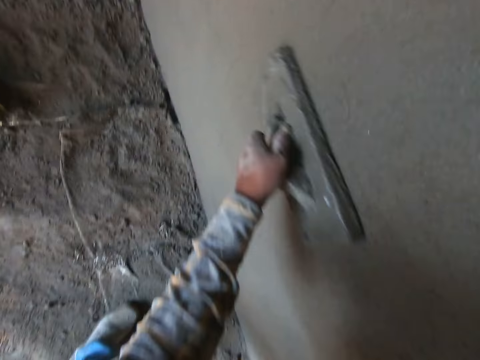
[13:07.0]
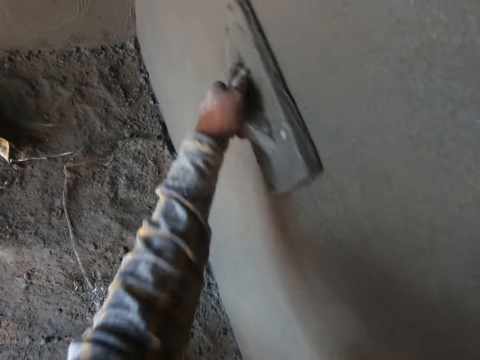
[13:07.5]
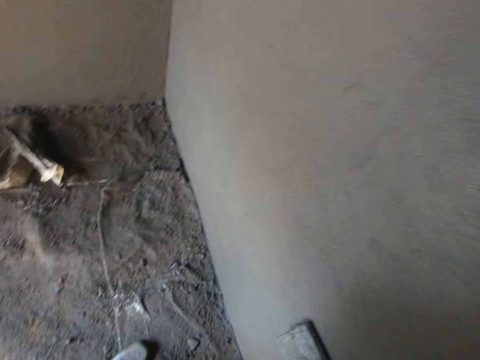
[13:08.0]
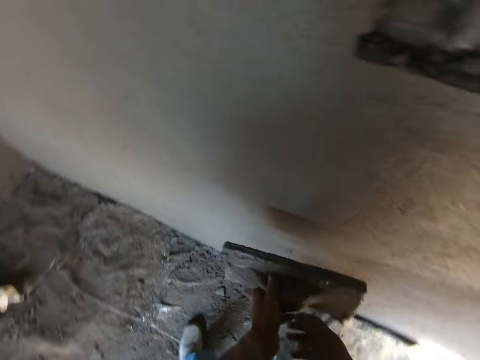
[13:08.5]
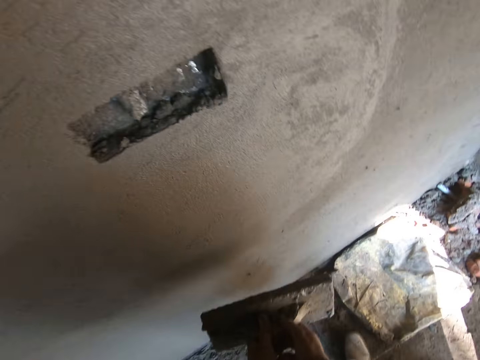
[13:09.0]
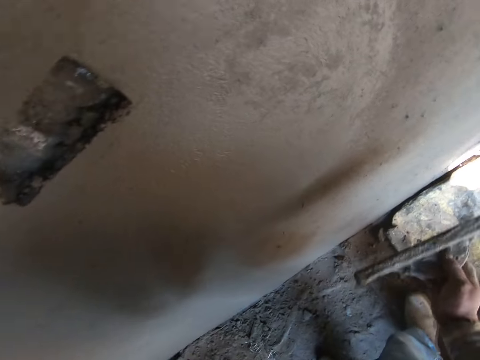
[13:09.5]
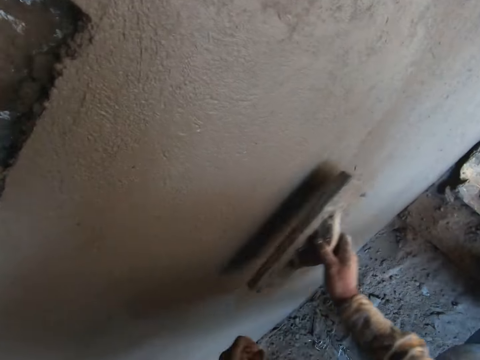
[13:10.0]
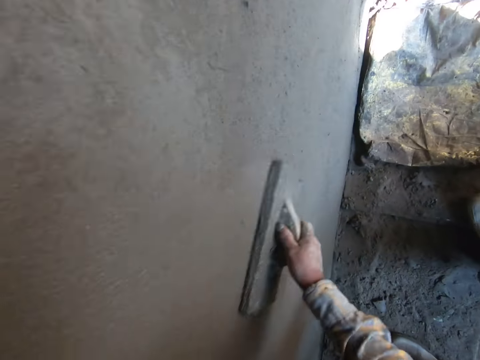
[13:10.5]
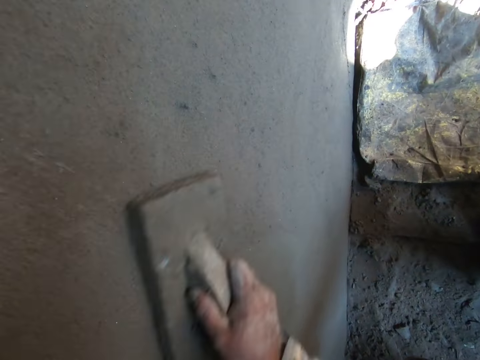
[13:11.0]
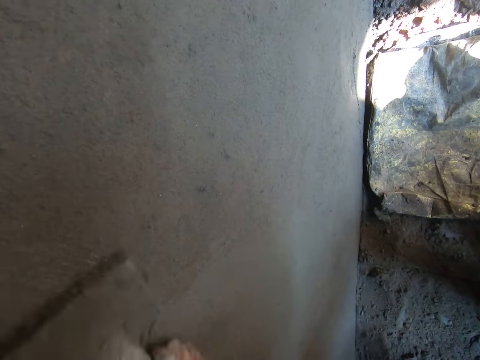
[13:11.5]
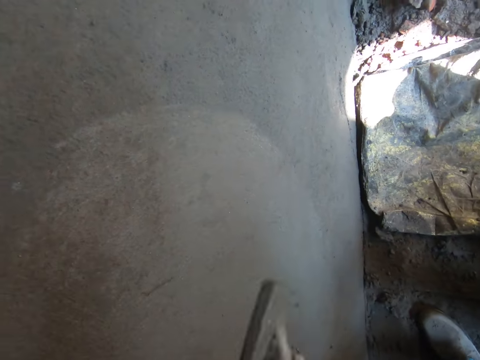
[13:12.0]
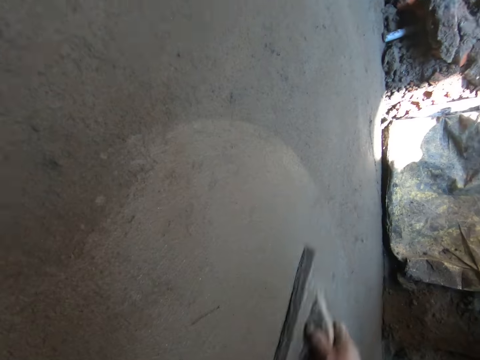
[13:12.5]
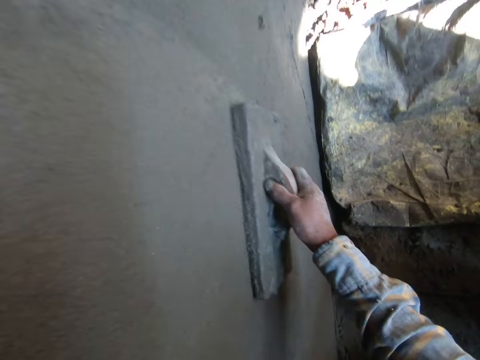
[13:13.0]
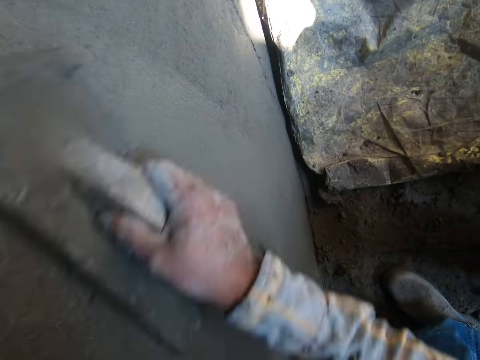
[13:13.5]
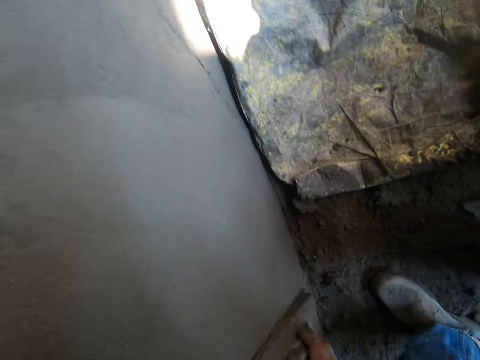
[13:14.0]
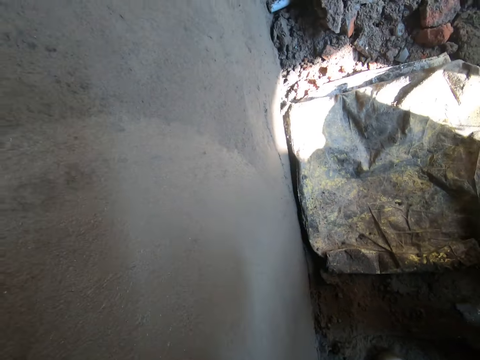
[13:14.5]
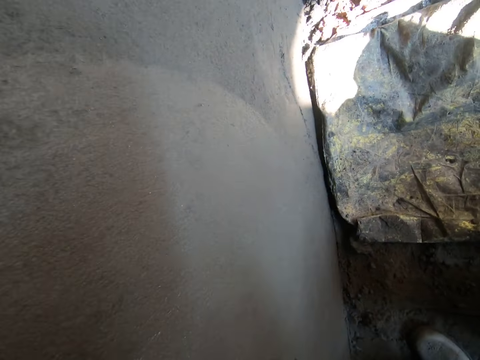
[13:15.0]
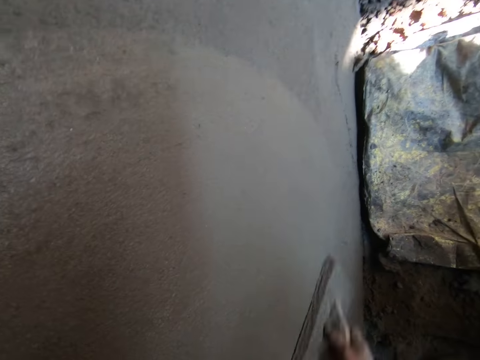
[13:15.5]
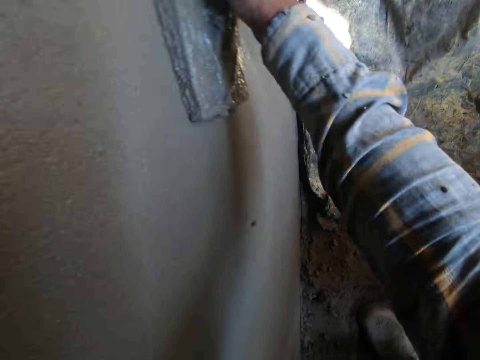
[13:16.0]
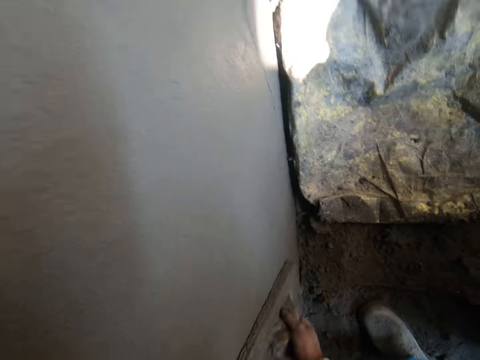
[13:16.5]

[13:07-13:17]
The camera wearer puts the wood float in the other hand. They level the wall with the wood float.

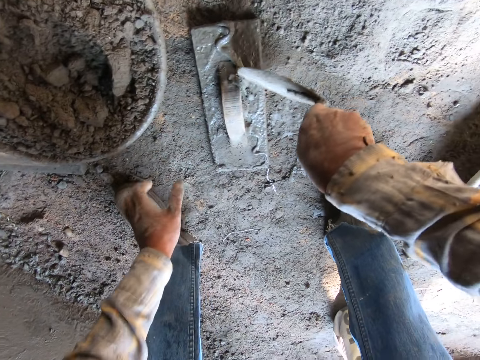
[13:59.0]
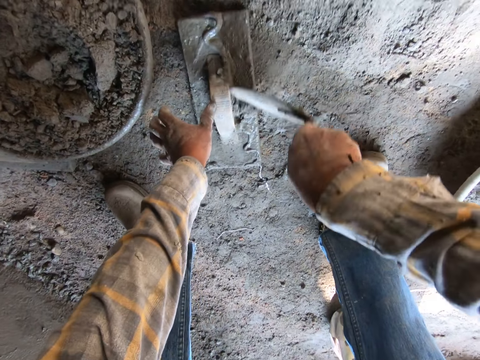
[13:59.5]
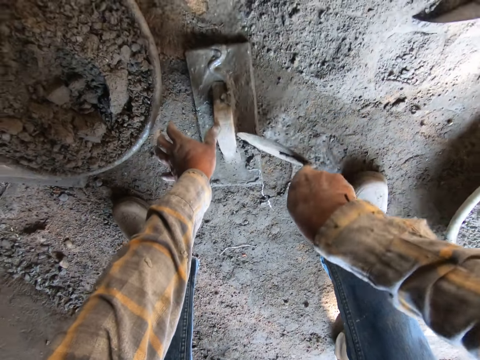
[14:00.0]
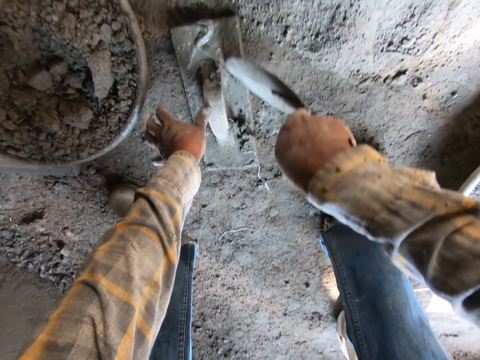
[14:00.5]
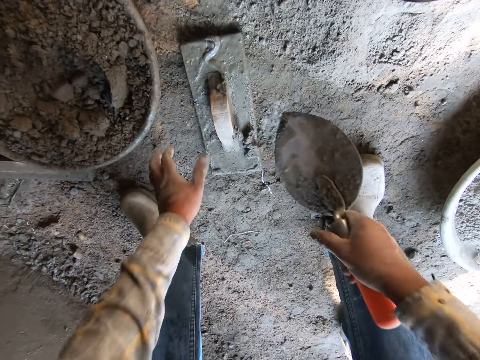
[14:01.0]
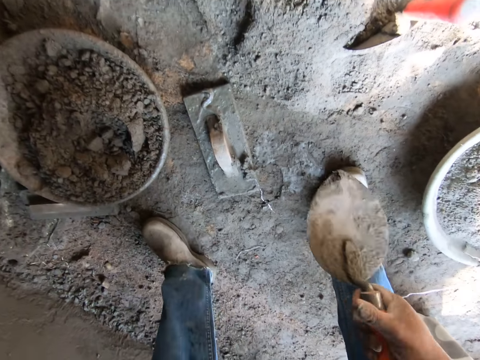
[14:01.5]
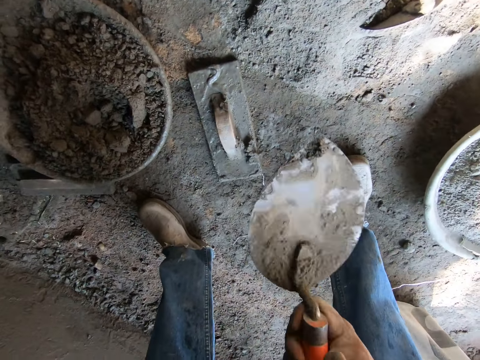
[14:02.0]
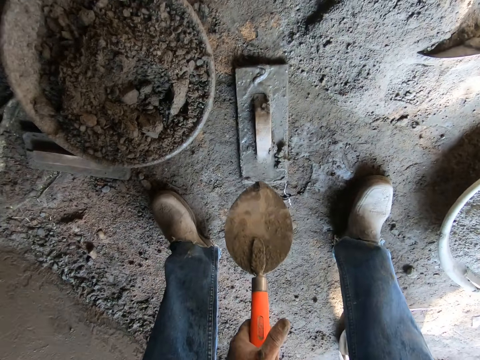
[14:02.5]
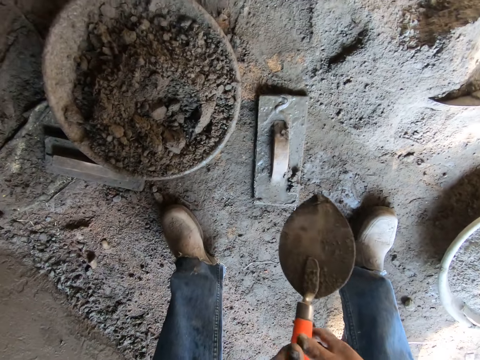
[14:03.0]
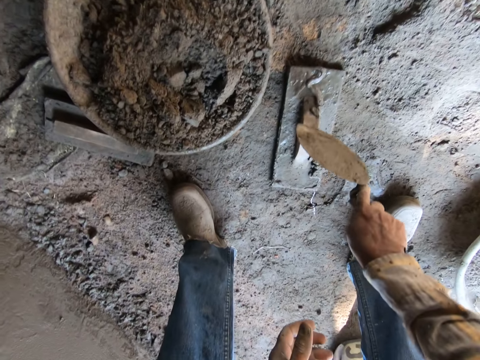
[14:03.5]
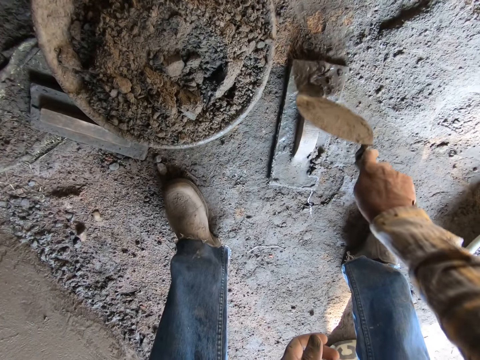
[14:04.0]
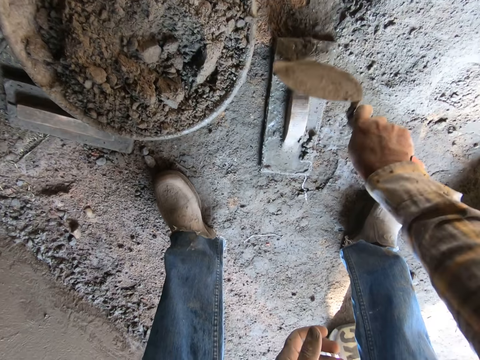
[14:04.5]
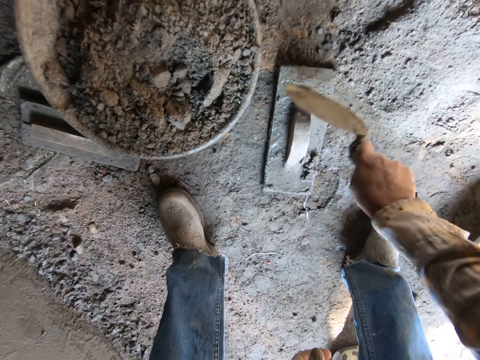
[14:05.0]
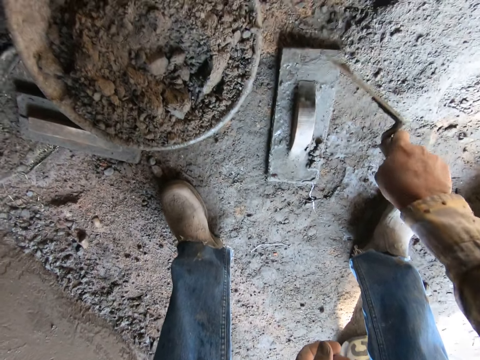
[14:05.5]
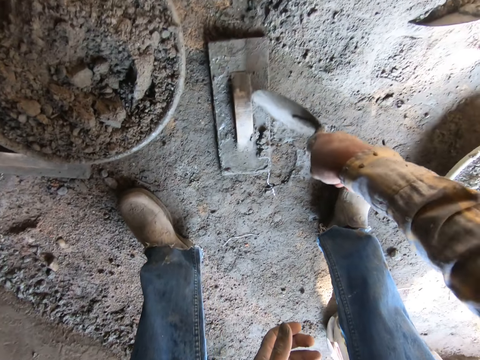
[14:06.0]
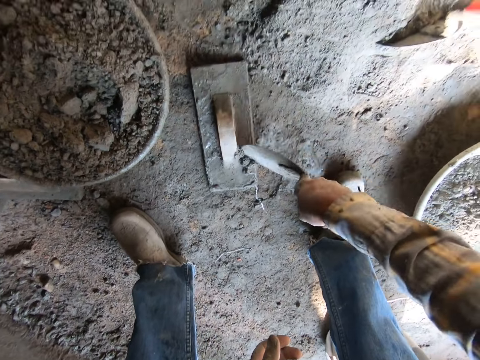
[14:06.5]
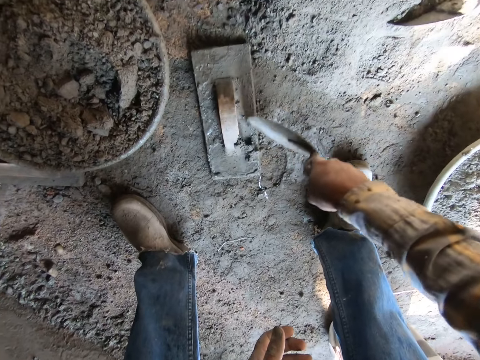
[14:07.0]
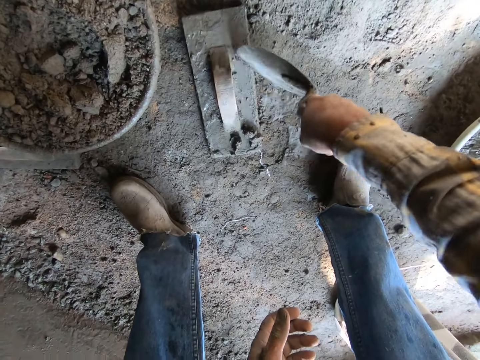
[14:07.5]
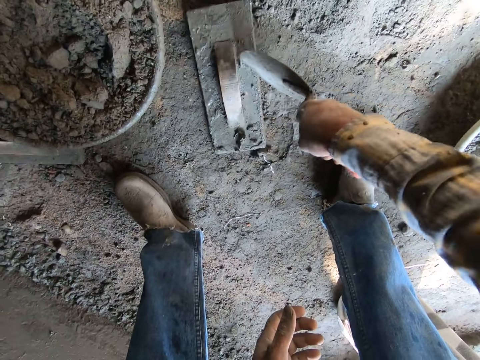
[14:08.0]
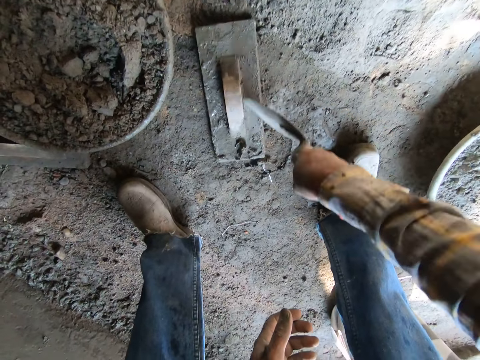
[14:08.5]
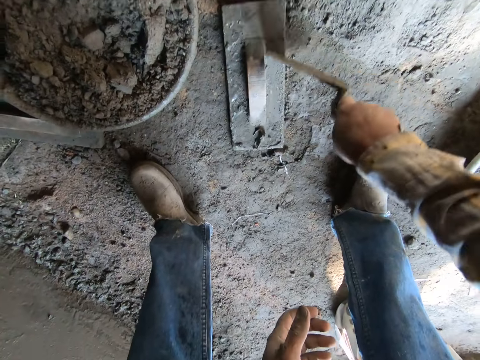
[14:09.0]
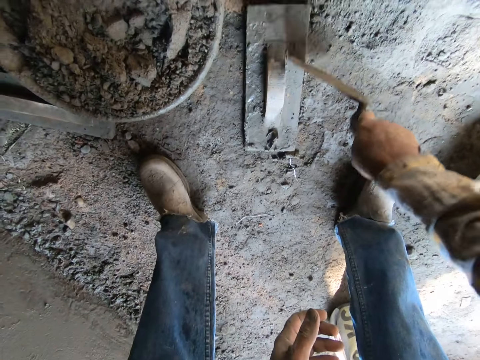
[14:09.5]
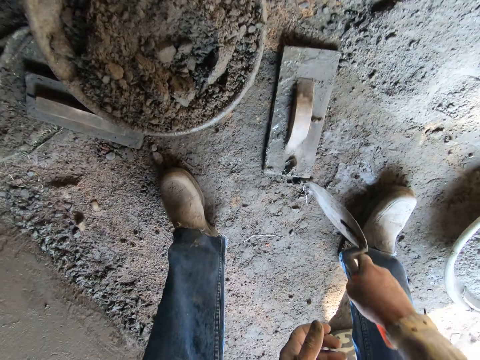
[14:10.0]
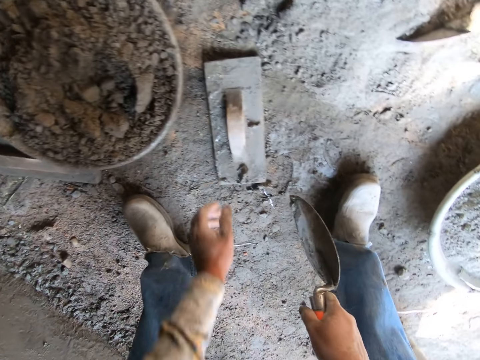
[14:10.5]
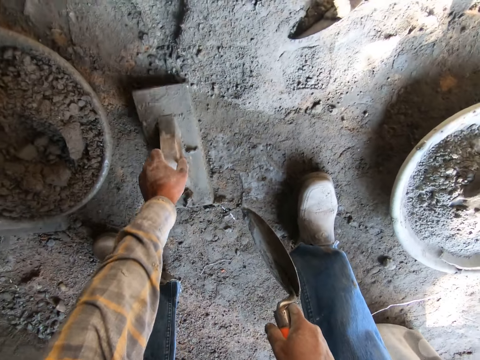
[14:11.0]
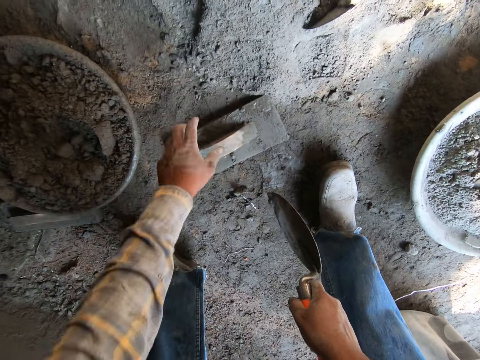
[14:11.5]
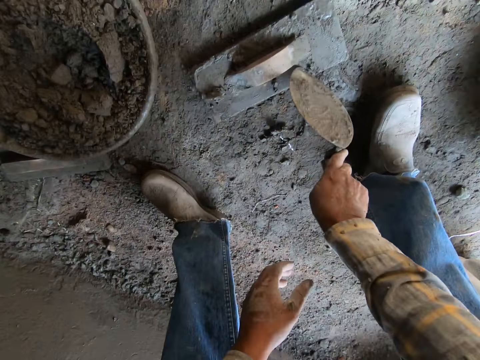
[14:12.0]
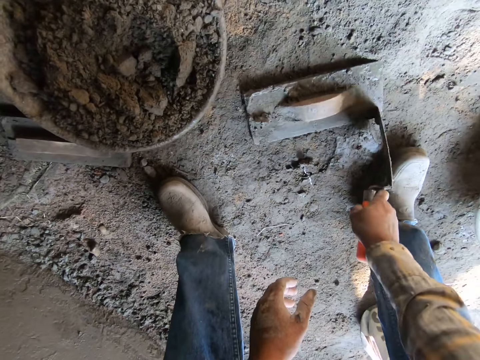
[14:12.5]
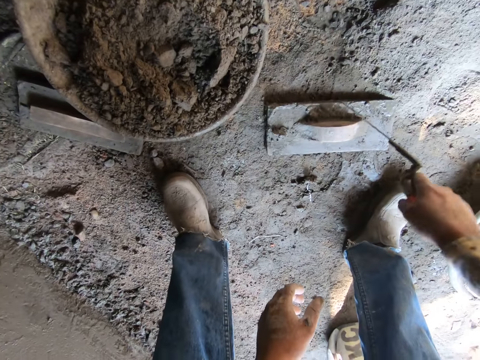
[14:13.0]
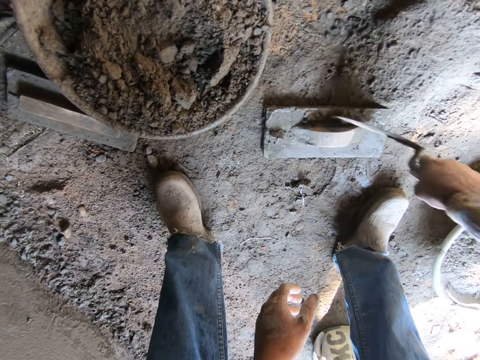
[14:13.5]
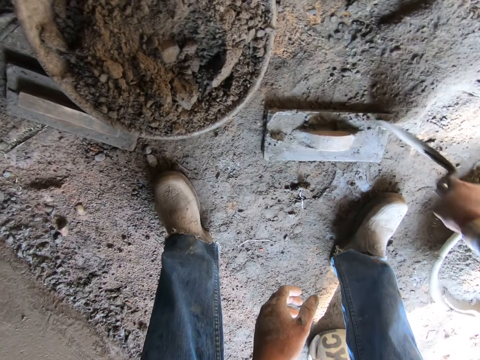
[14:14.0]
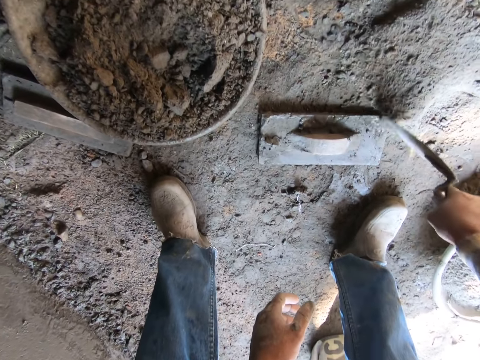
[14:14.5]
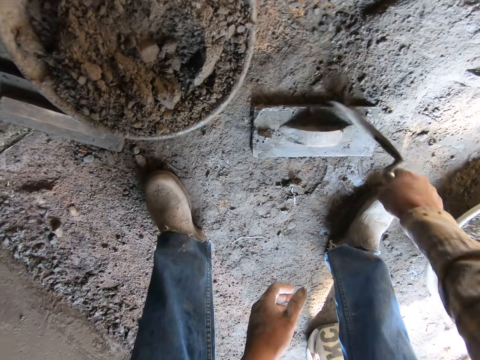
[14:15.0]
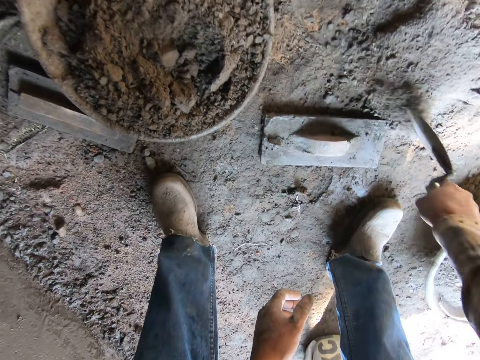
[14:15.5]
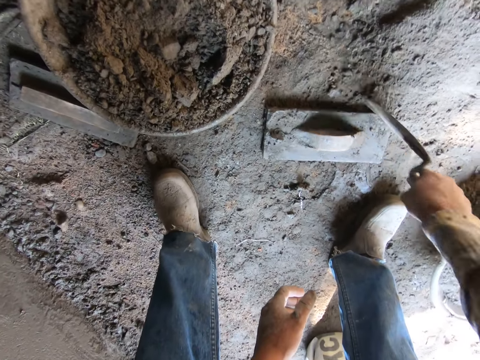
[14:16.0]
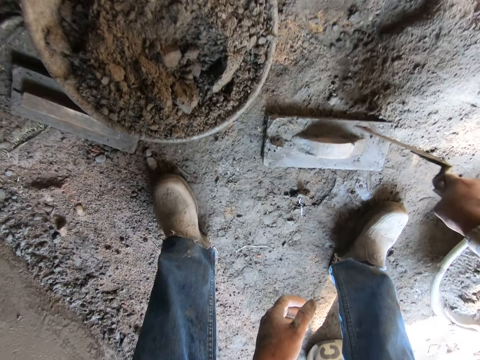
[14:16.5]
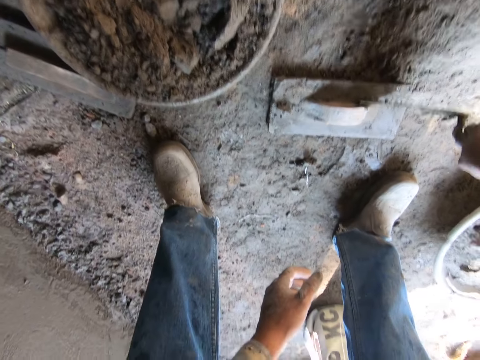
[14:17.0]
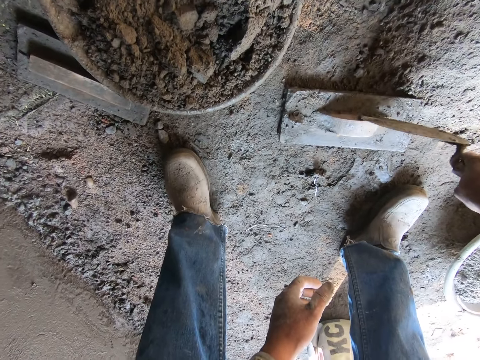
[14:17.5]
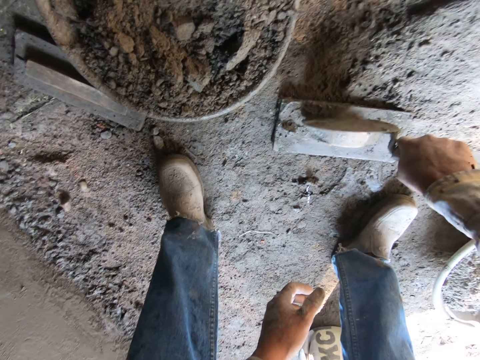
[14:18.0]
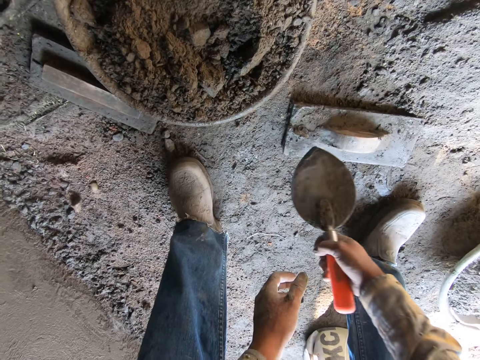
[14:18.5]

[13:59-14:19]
The camera wearer pauses. They put the wood float in the other hand. They scrape off cement from the plastering trowel with the bricklaying trowel. They put the wood float in the right hand. They turn the plastering trowel to the side. They take the wood trowel. They scrape off cement from the plastering trowel with the bricklaying trowel.
